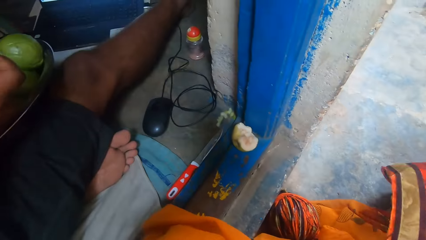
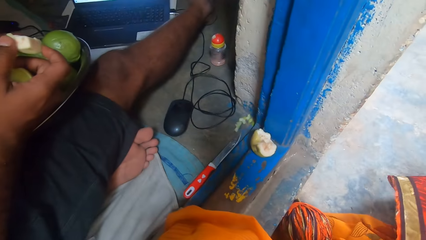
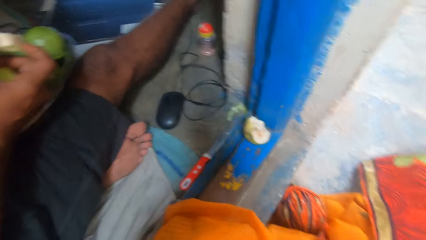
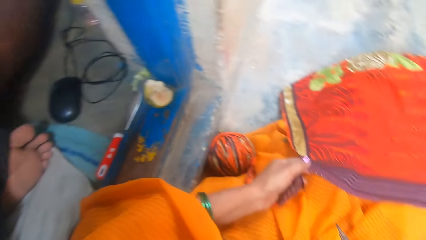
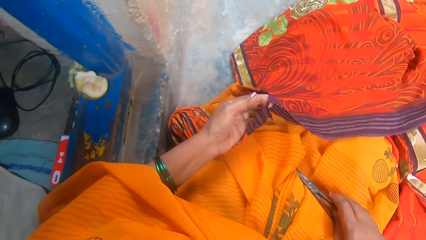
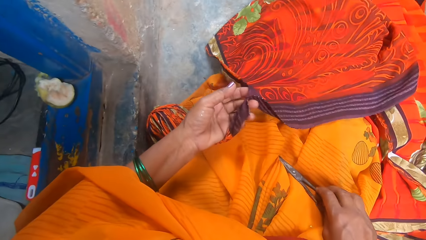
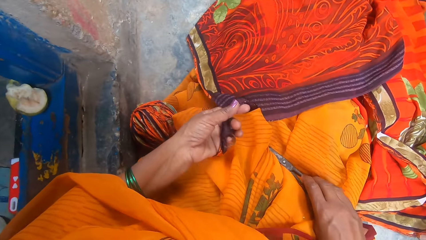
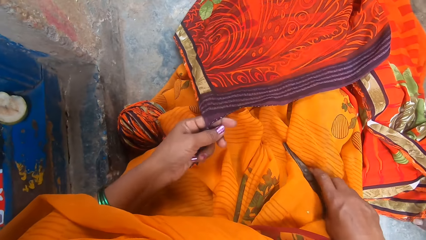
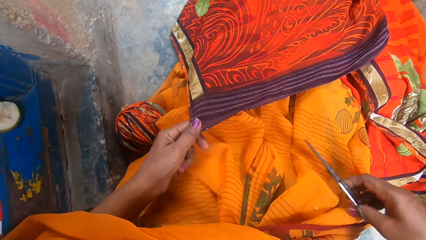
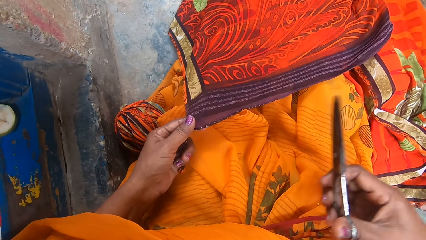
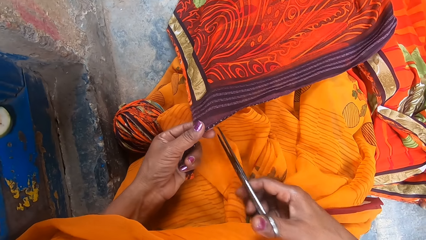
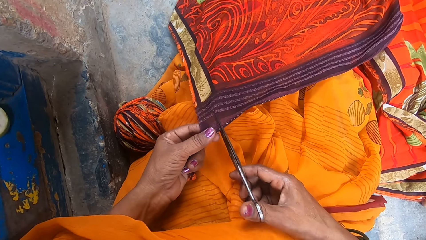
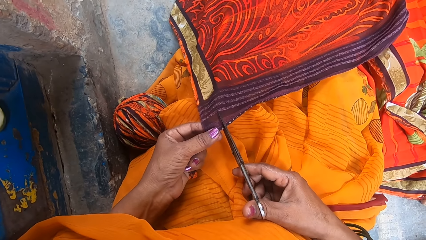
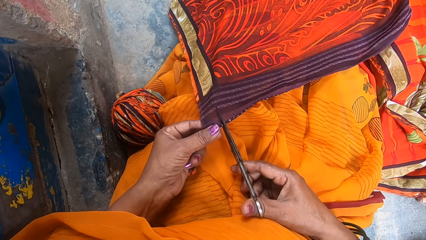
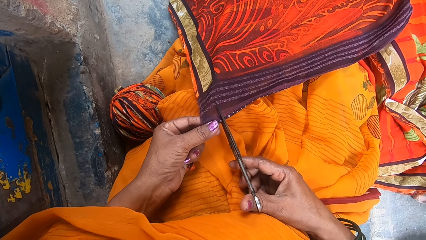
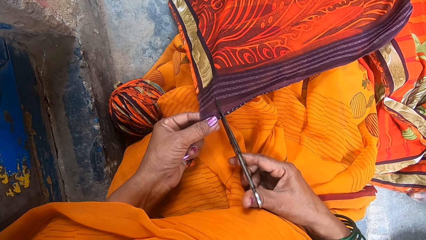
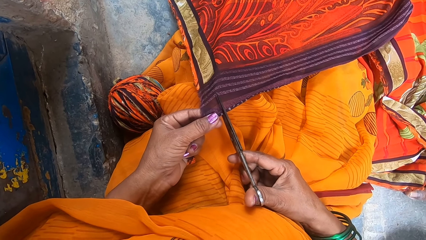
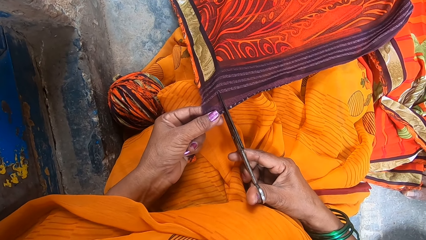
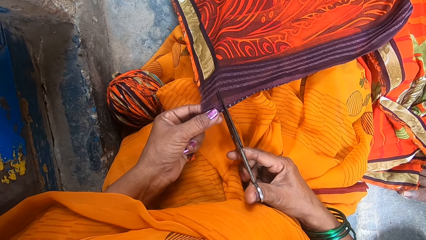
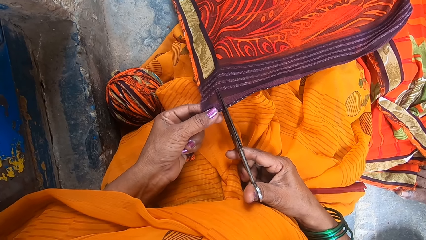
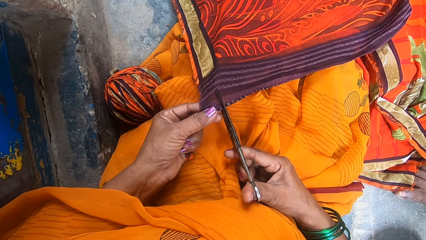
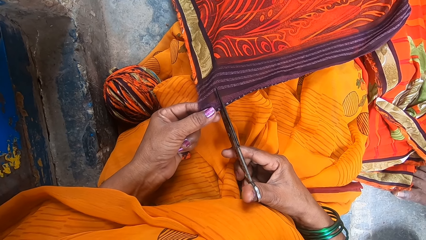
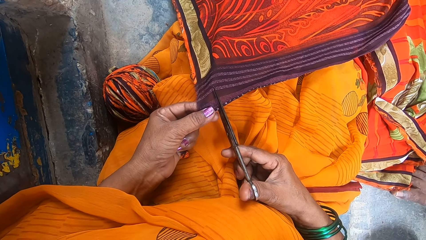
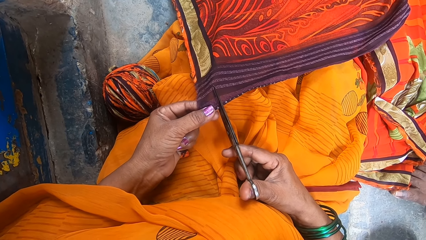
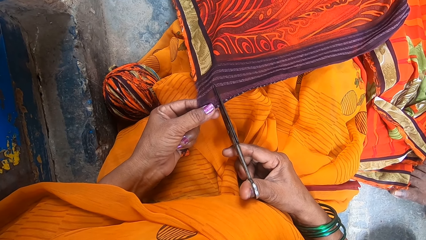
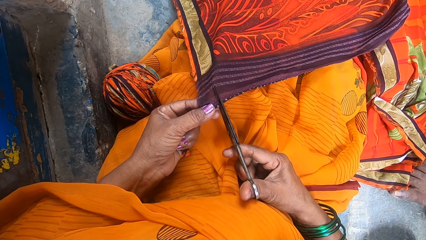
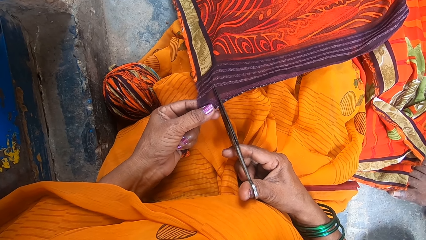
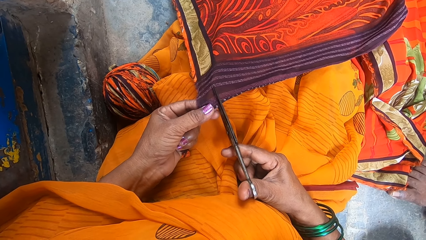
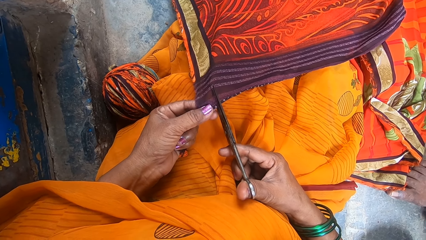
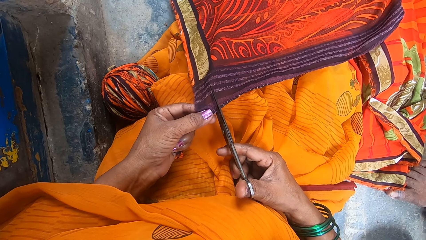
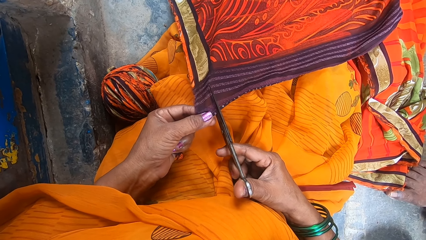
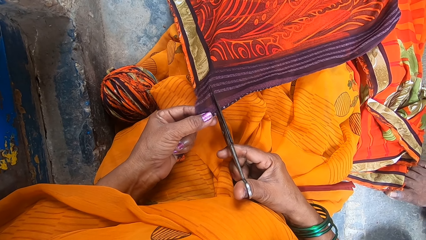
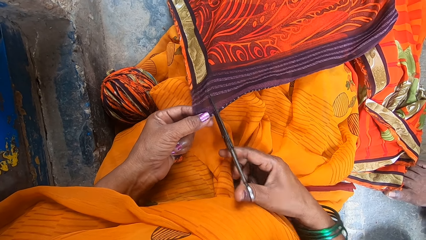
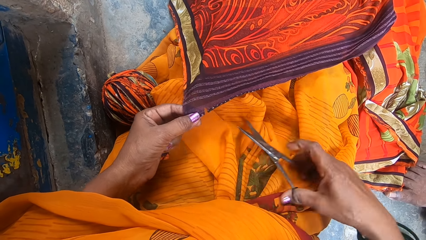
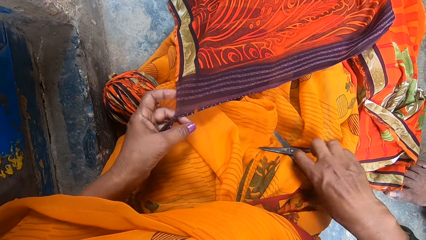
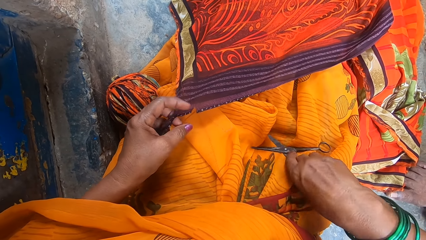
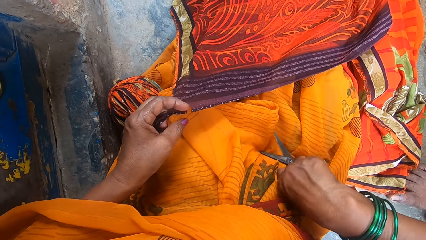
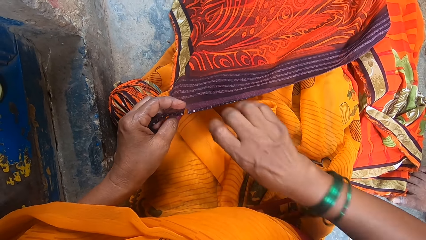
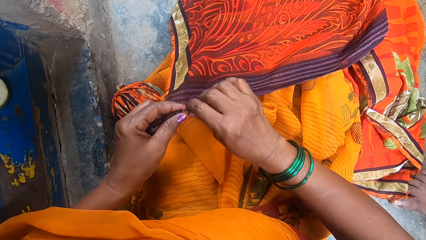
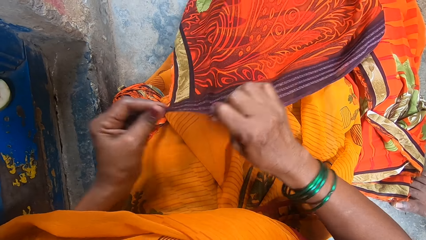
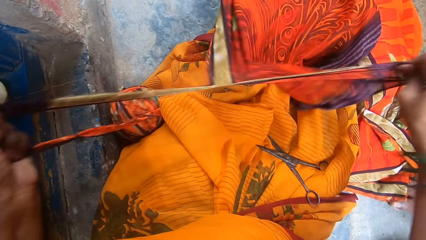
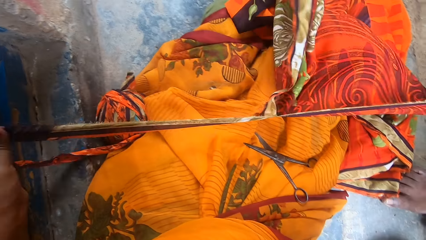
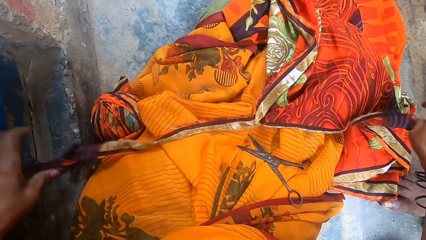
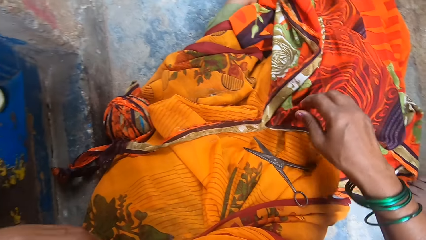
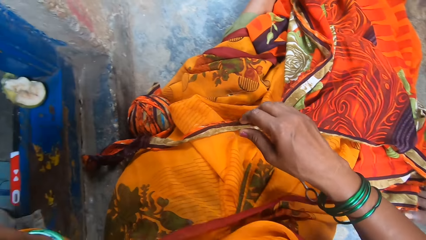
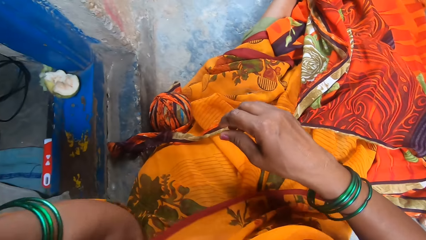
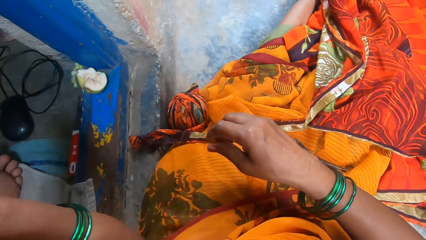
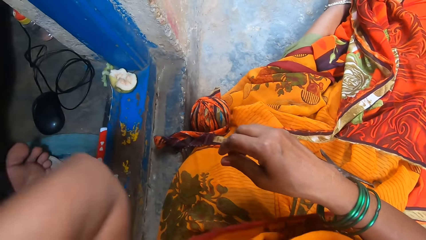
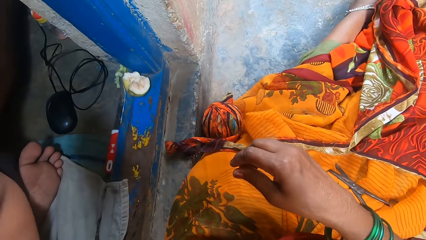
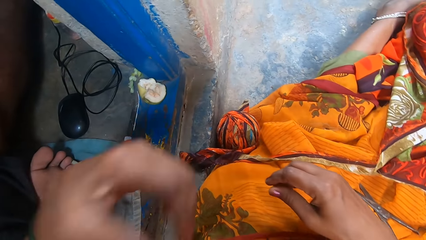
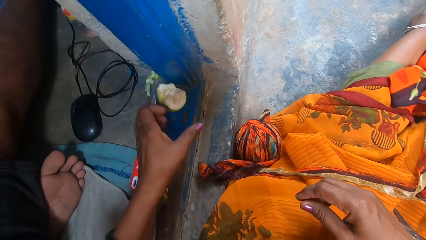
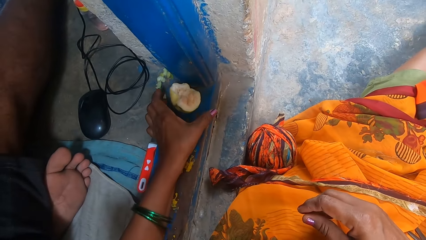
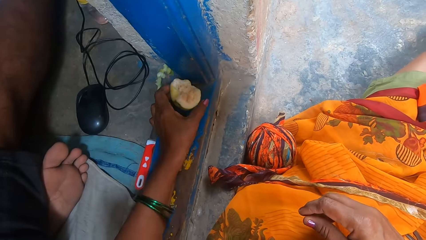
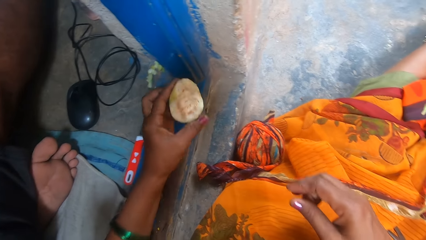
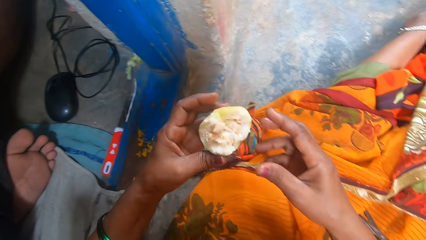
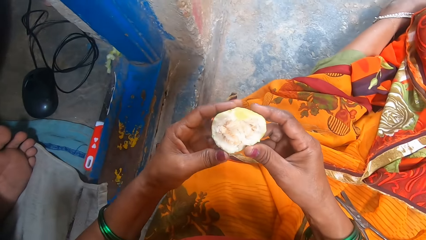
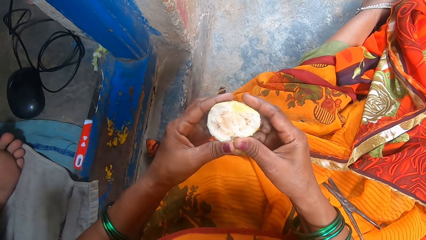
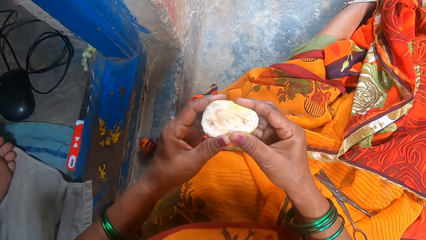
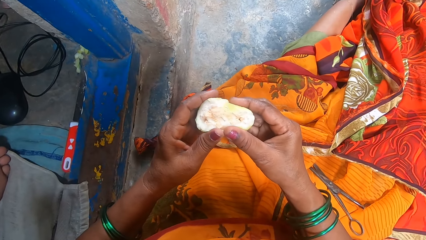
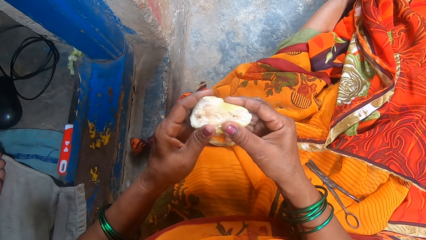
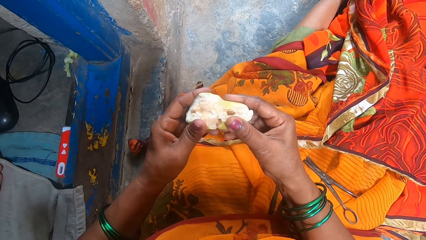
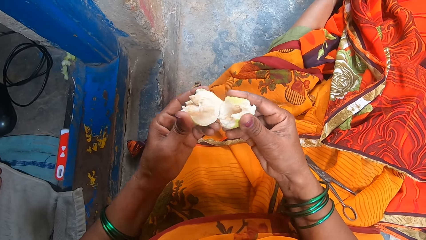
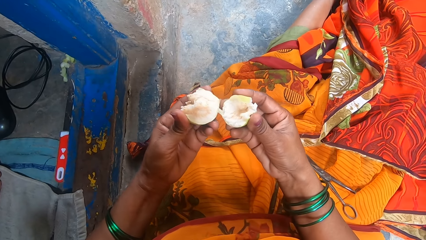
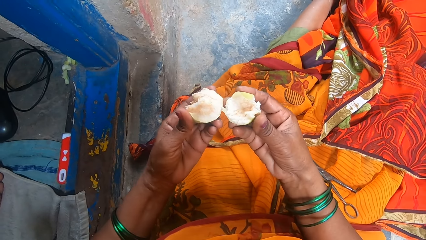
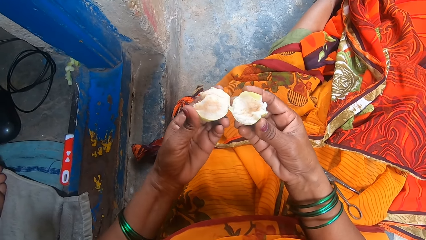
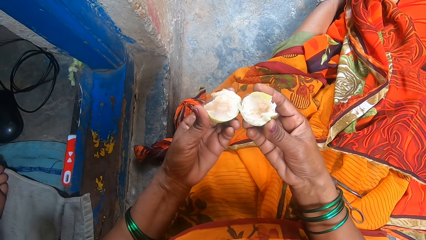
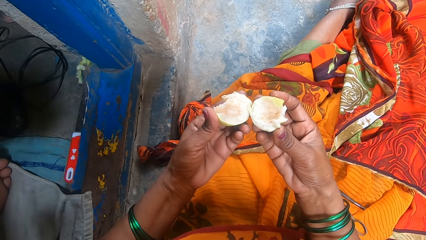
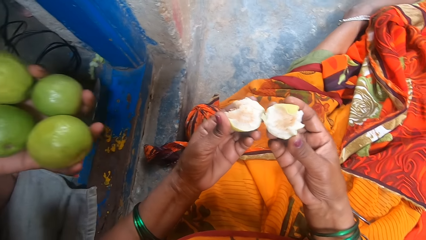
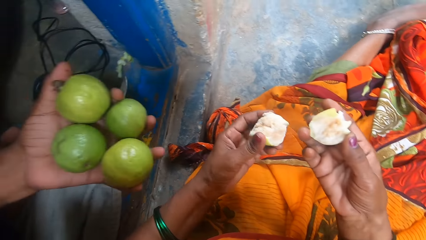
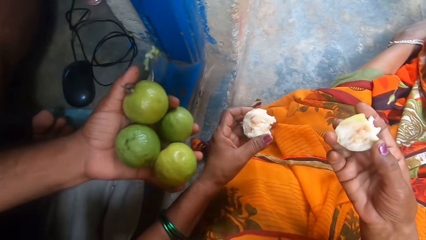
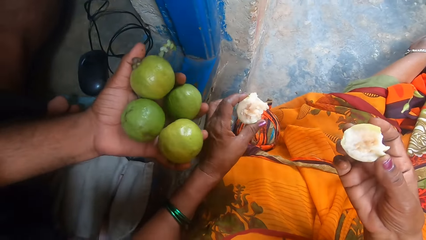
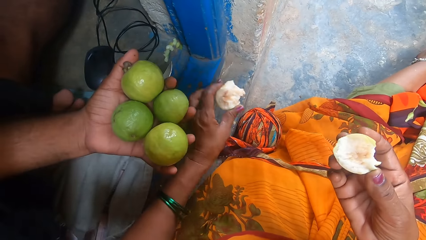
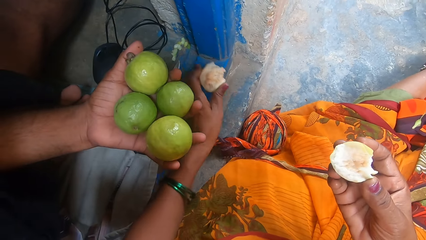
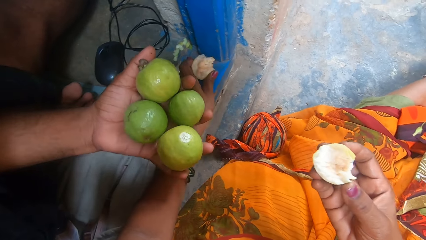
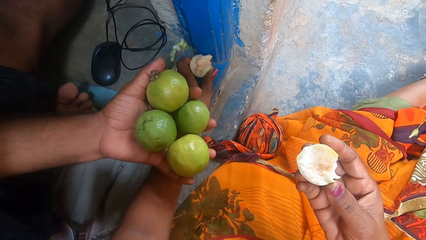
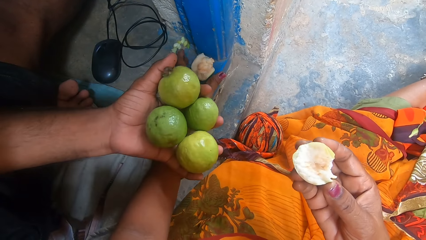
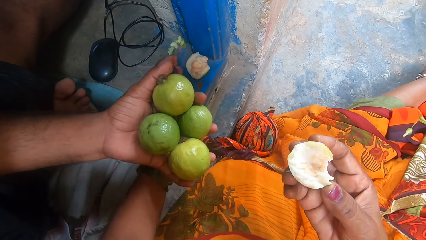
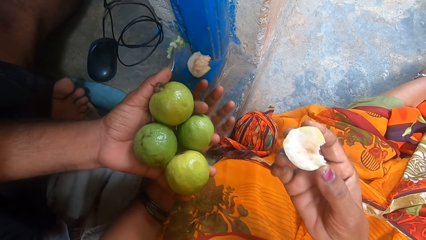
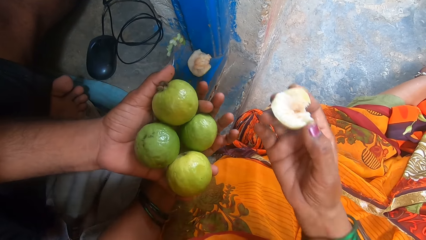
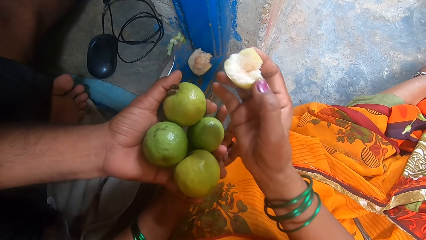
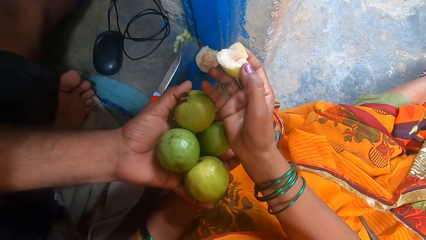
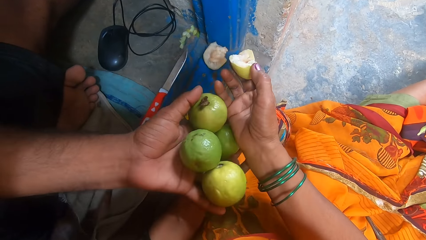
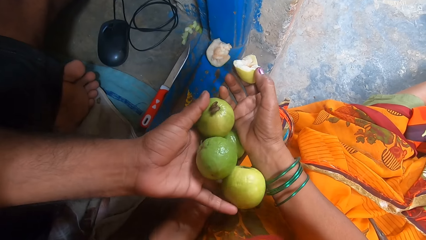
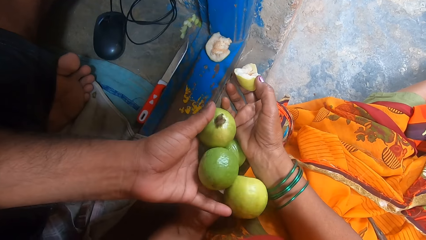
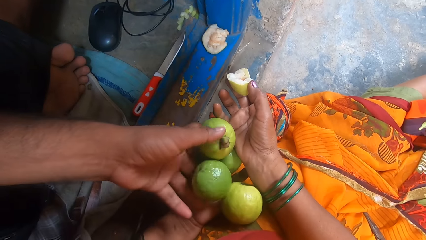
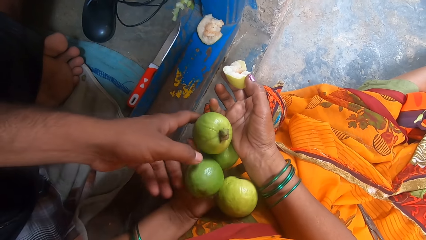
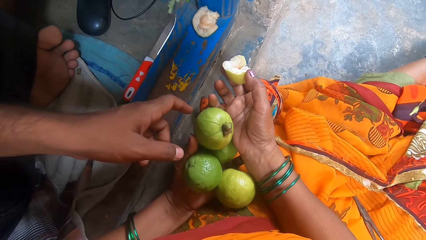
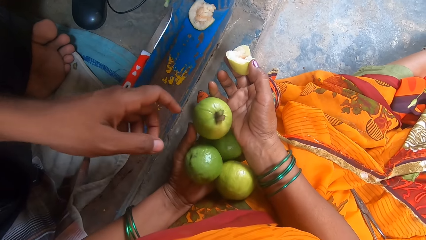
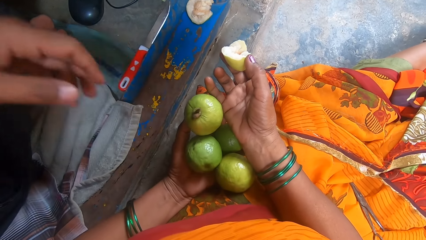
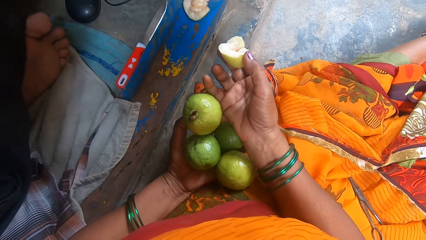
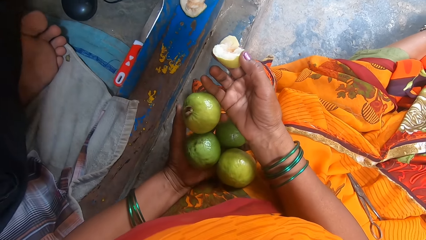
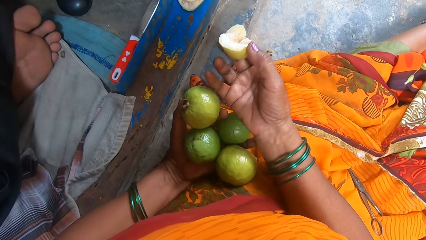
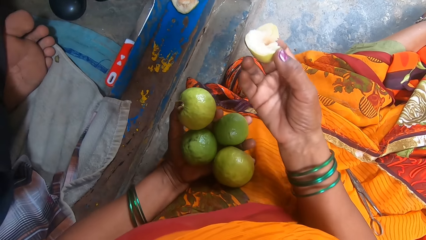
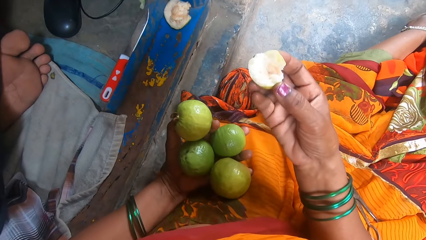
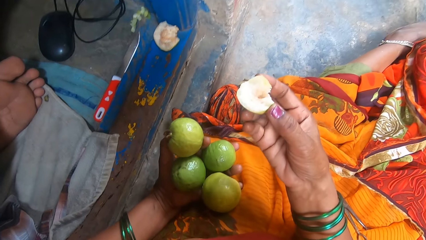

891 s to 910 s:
The camera wearer looks around the room. They pick the scissors, cut the cloth and put down the scissors. They tear the cloth with hands. They pick the guava, squeeze the guava and cut the fruit. A man gives the camera wearer the guavas. The camera wearer drops the fruit. They look at the guava and take the guavas. The man hands the camera wearer fruits.
